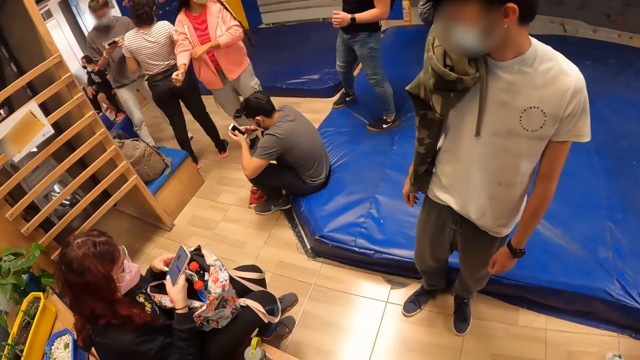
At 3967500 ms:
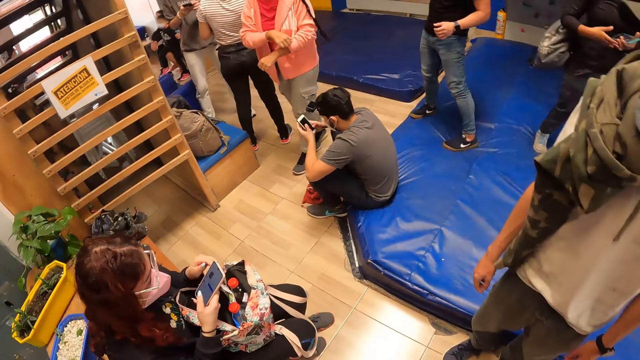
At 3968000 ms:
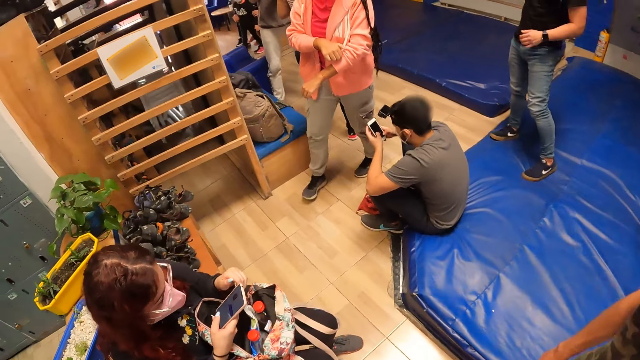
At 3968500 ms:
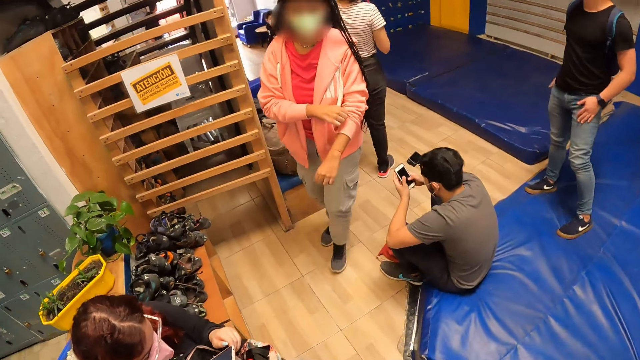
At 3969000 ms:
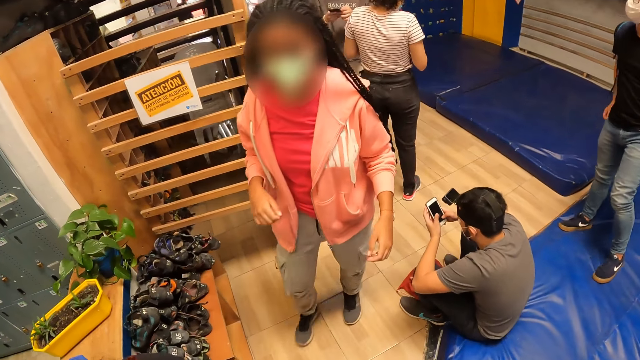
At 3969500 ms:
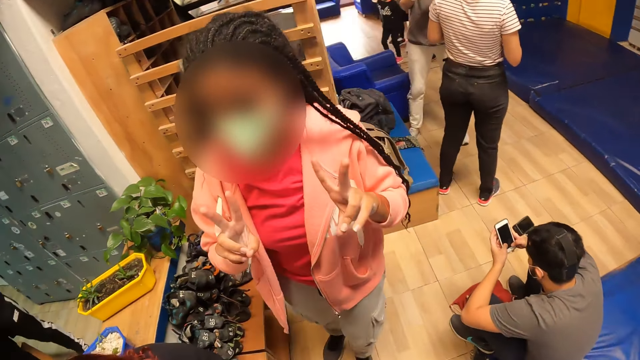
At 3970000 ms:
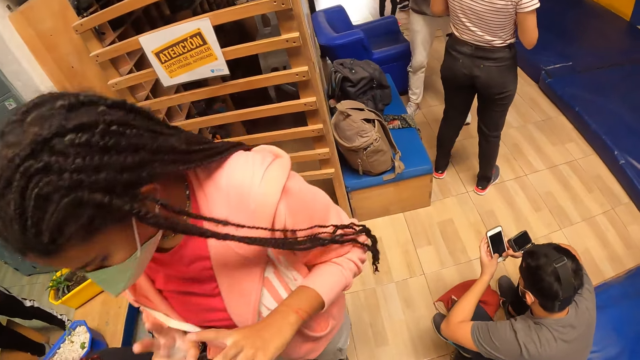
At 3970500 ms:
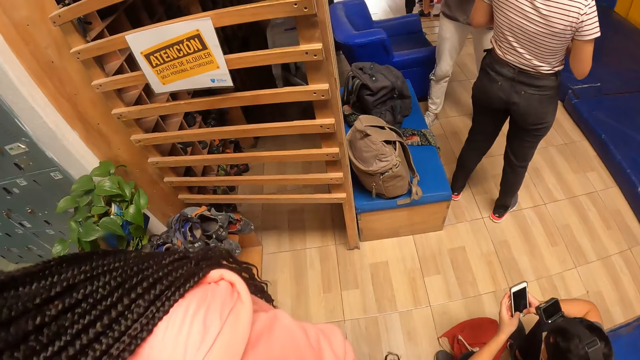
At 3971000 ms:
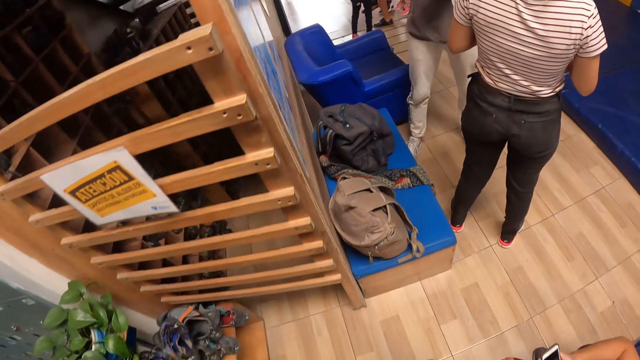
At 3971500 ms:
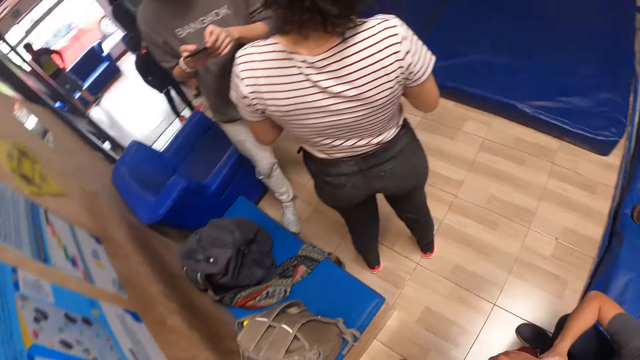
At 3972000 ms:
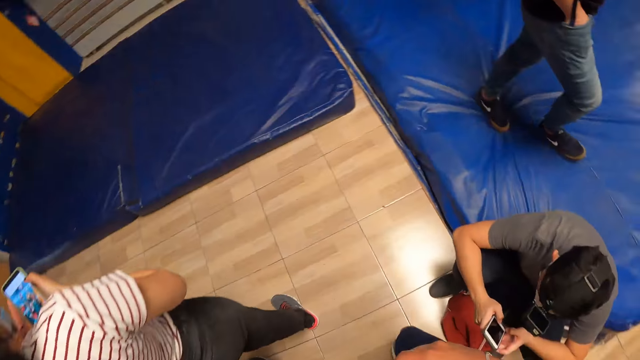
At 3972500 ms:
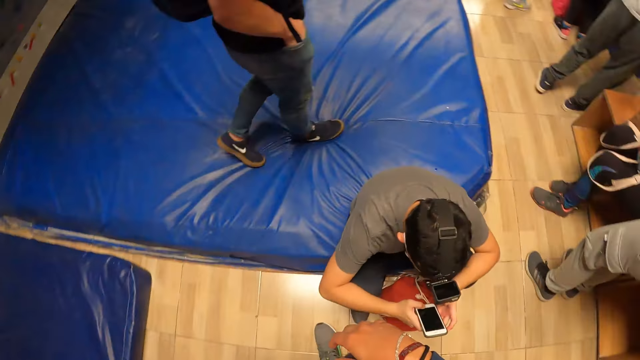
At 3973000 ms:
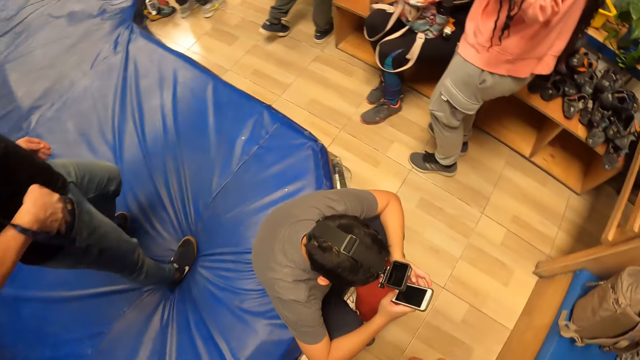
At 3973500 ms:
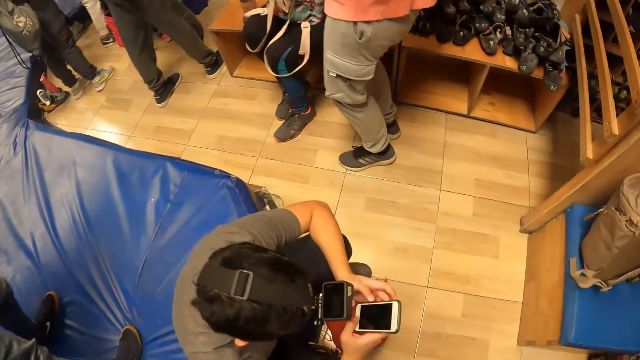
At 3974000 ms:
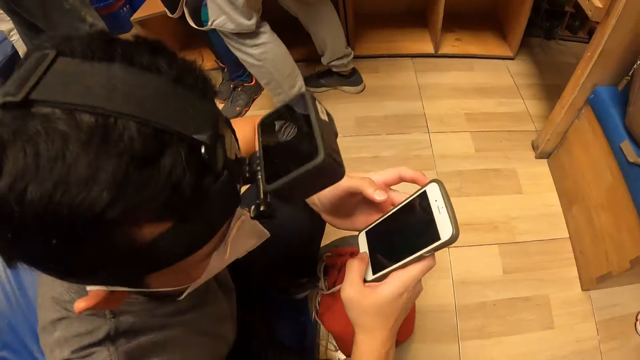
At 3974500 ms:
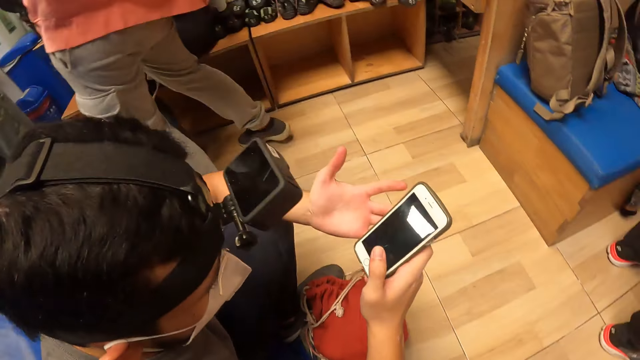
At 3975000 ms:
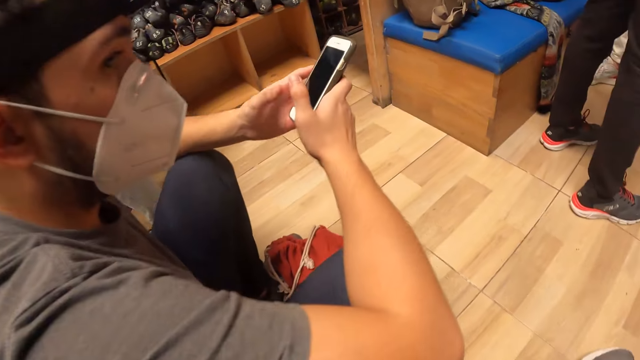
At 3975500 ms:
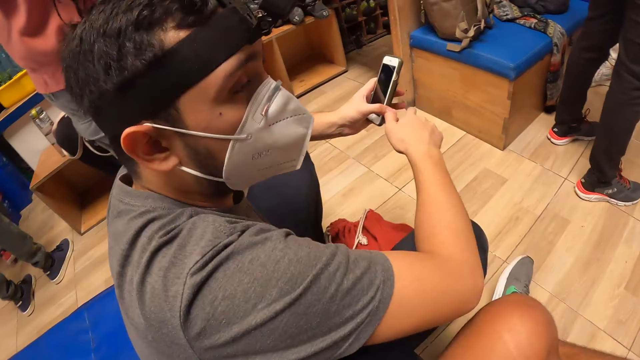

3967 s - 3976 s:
The camera wearer moves towards a man. A woman interacts with the camera wearer. The man presses the phone with both hands. The camera wearer sits on the bouldering mat.

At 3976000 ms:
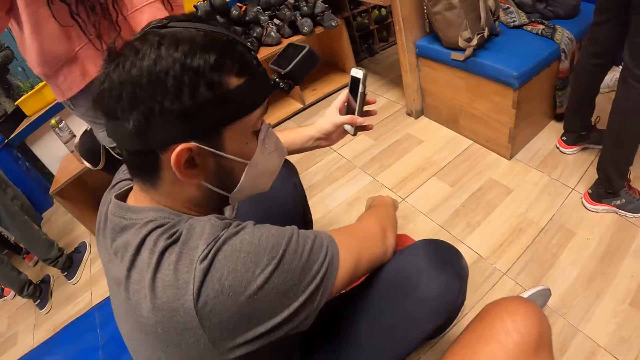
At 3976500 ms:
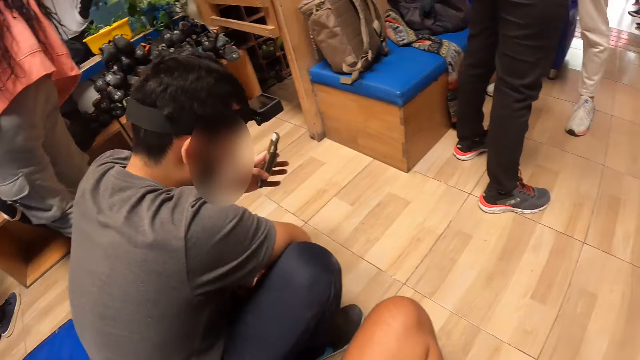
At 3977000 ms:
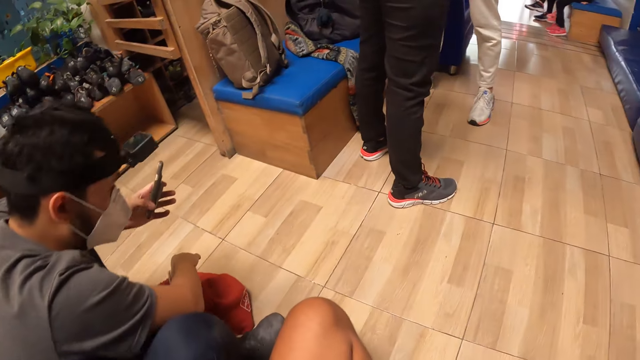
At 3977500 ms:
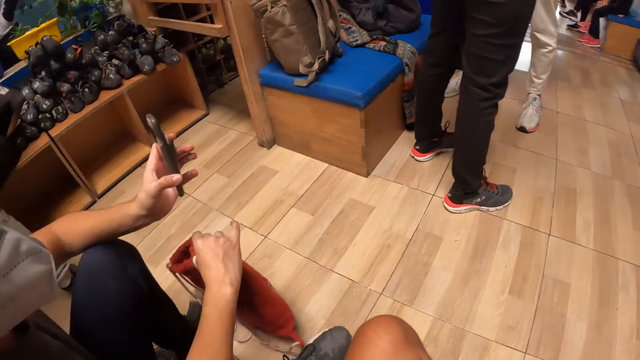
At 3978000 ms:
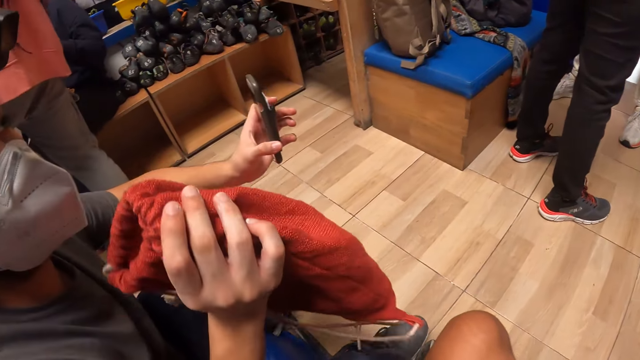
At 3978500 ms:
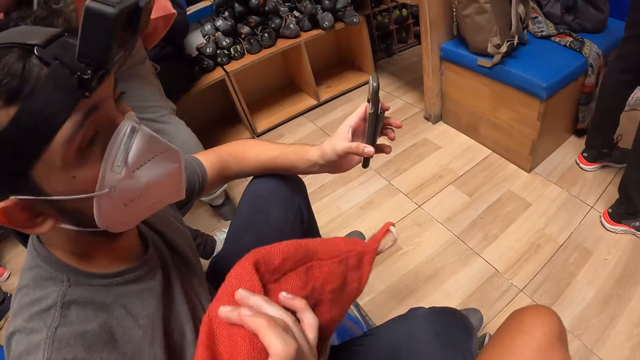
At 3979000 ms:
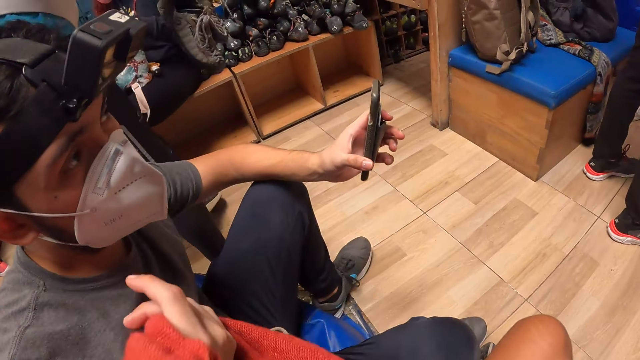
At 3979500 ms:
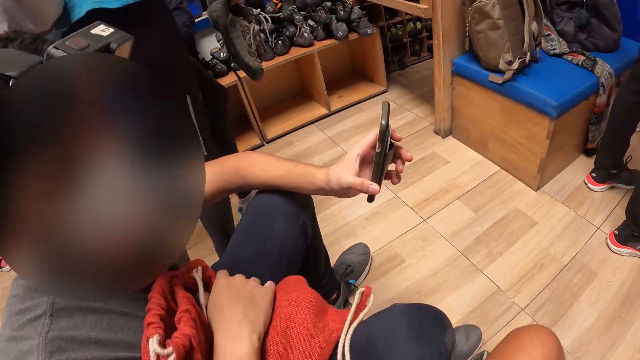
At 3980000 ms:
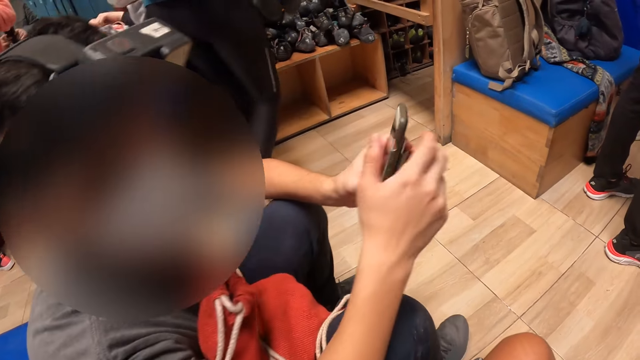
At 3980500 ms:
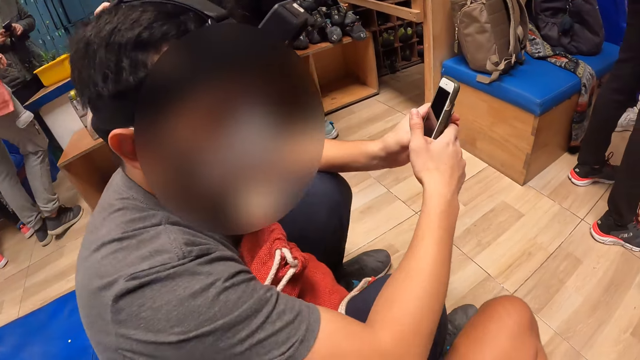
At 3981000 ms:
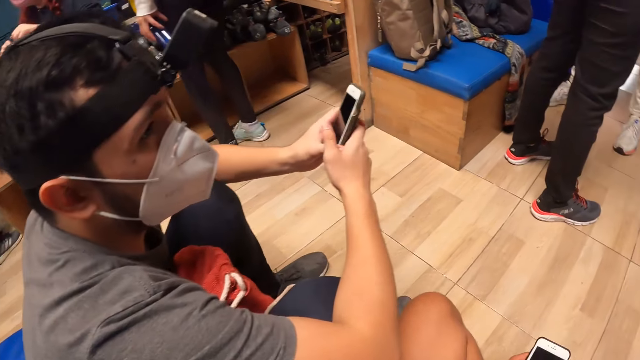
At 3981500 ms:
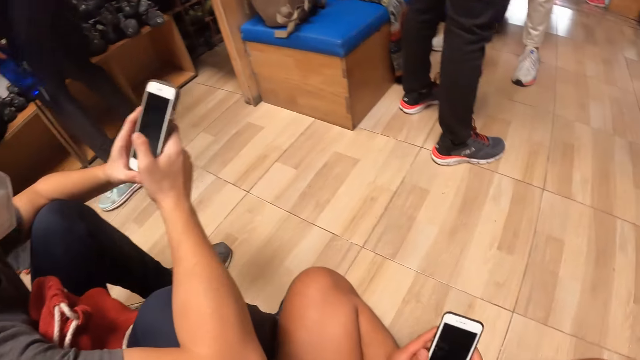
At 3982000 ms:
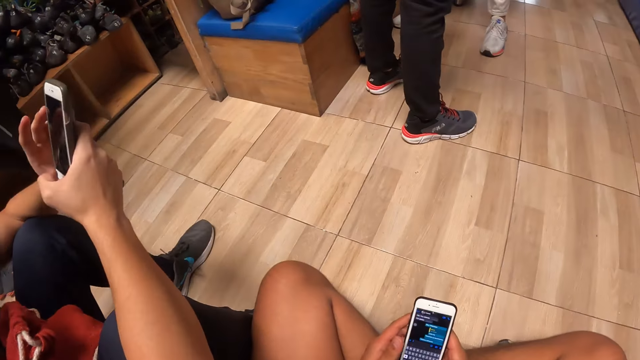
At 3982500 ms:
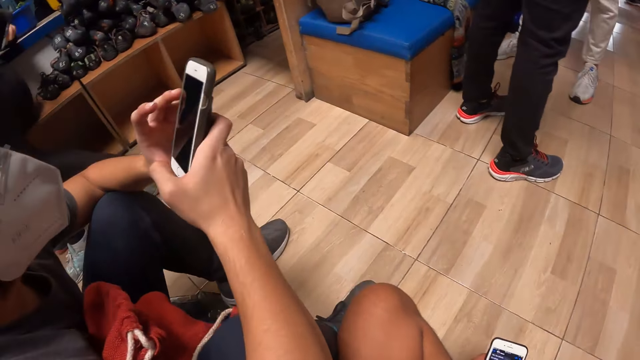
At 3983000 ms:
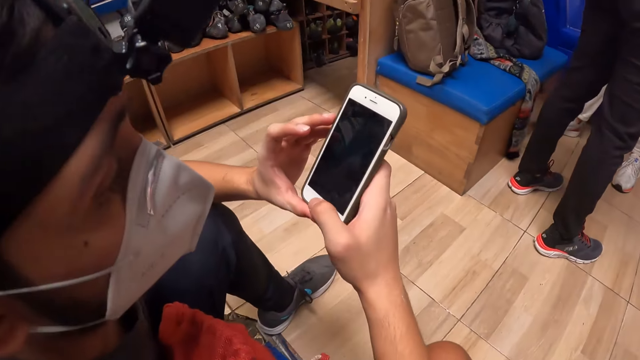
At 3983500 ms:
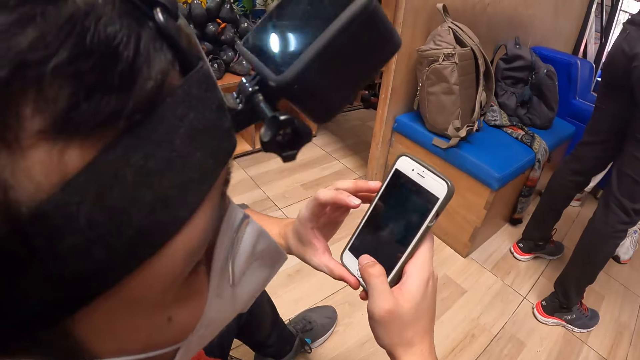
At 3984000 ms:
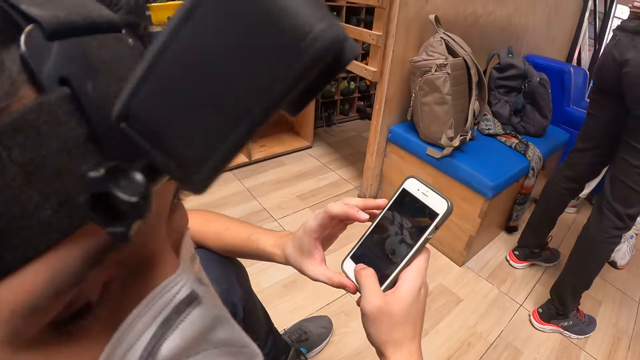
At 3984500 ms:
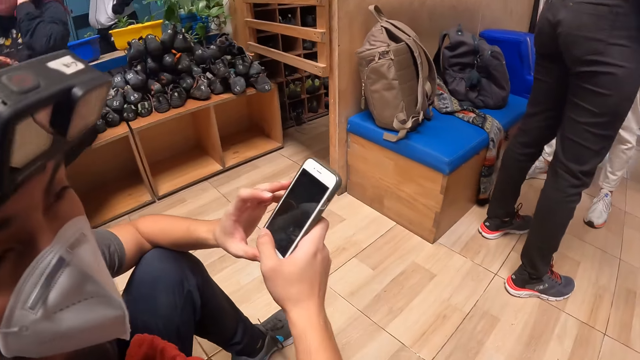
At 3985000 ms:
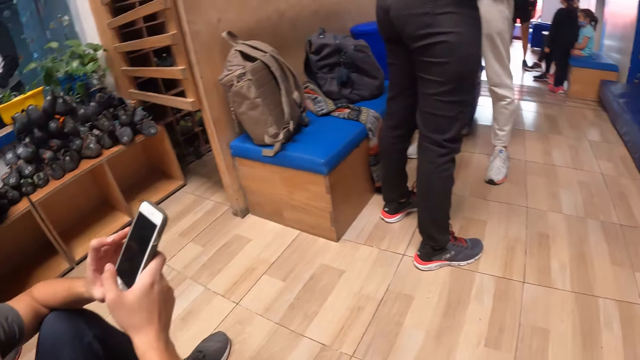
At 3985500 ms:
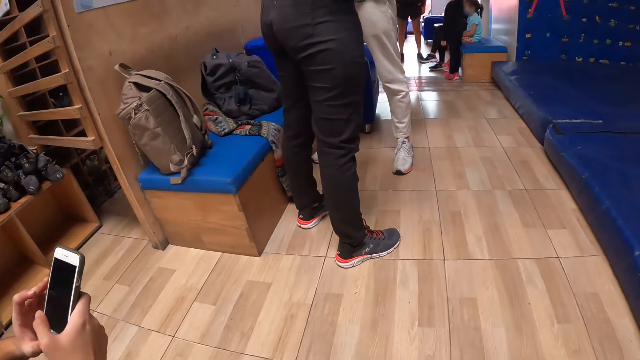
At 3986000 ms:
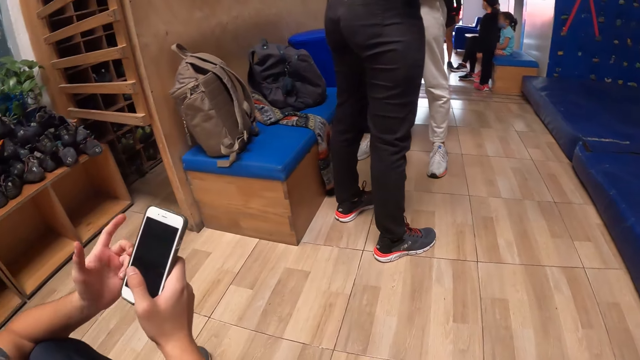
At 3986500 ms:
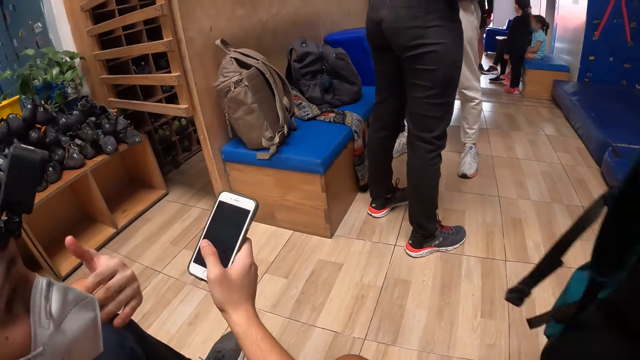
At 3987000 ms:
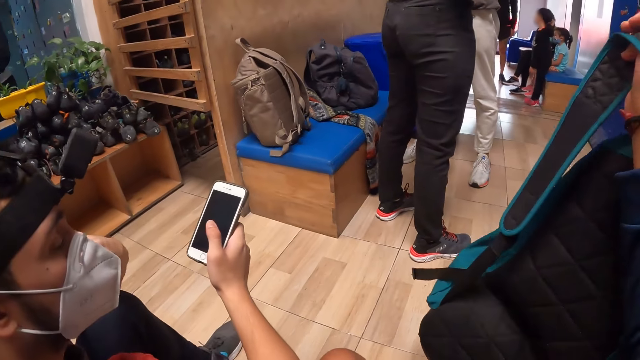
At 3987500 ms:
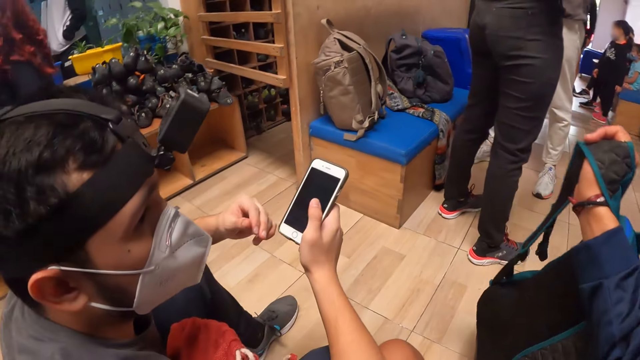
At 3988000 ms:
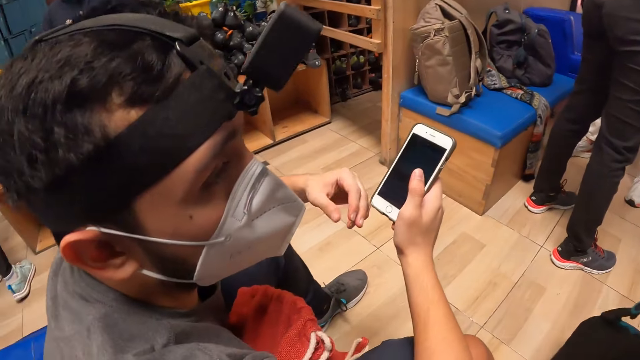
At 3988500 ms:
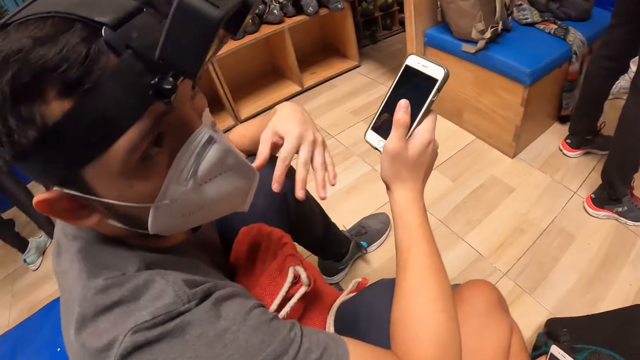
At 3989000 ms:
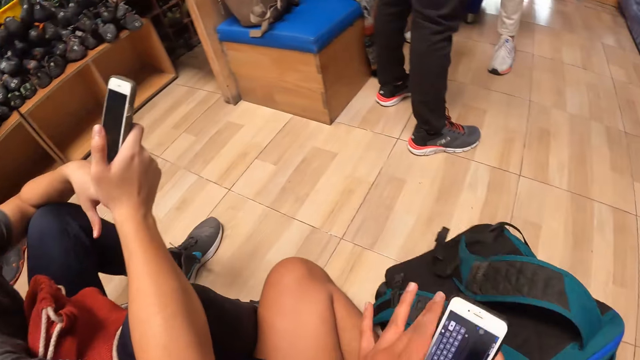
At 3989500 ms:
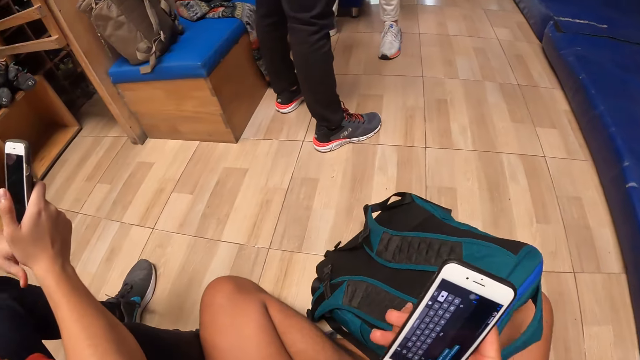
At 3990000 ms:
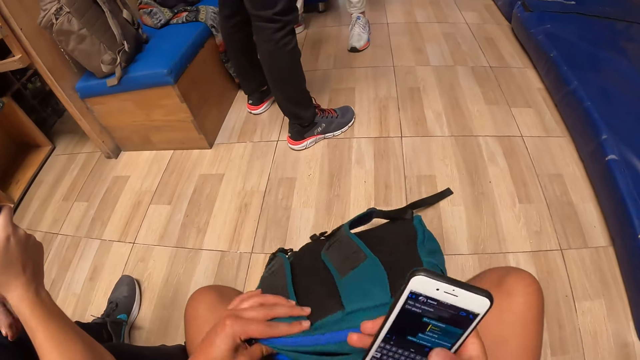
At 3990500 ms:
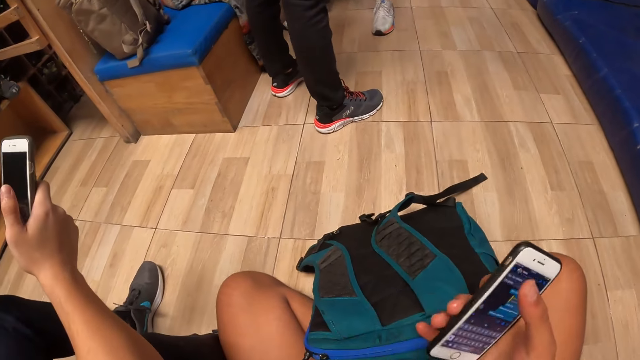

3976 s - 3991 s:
The man carries a backpack from the floor with his right hand and drops the backpack in his right hand on his lap. The camera wearer interacts with the man. The man holds the phone with both hands. The camera wearer presses the phone with both hands. The man presses the phone with his right hand. The camera wearer converses with the man. He removes his left hand from the phone. The man shakes his left hand. The camera wearer drops the backpack in his right hand on the floor. The man shakes his left hand. The camera wearer adjusts the backpack on the floor with his left hand. He presses the phone with his right hand.
